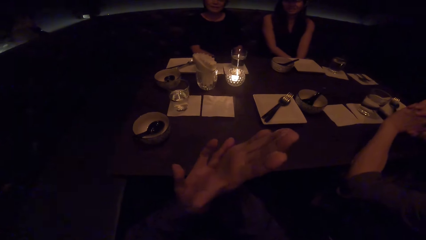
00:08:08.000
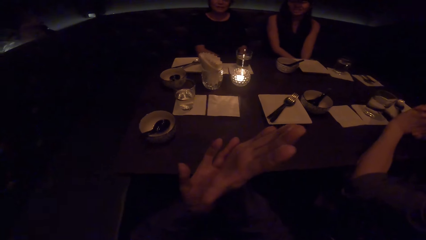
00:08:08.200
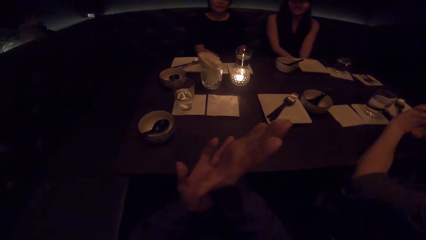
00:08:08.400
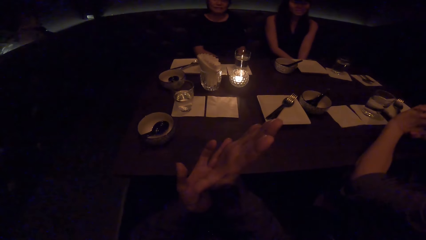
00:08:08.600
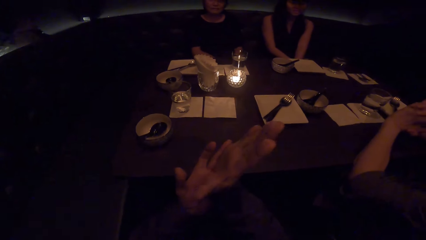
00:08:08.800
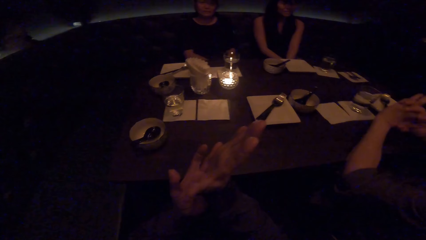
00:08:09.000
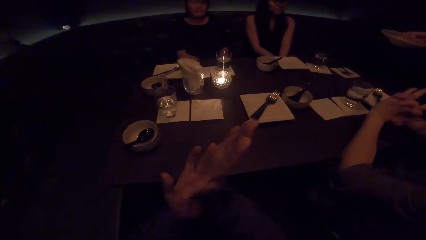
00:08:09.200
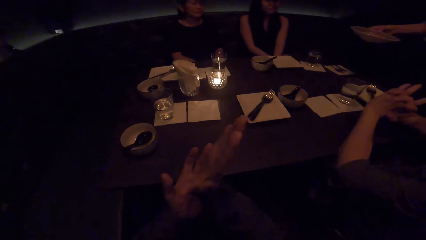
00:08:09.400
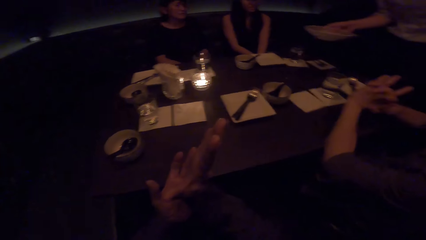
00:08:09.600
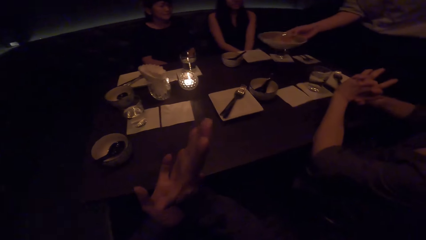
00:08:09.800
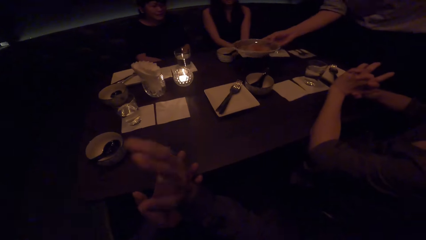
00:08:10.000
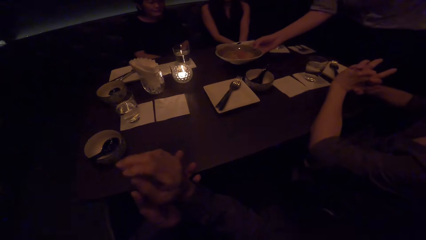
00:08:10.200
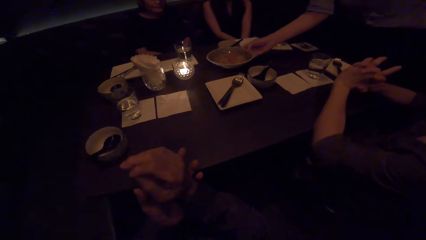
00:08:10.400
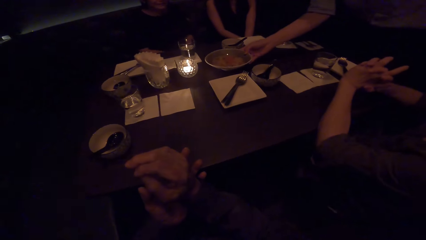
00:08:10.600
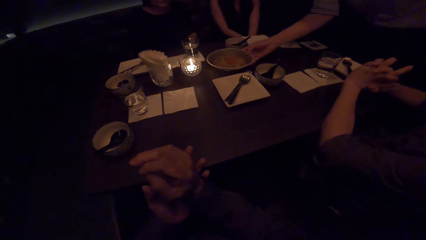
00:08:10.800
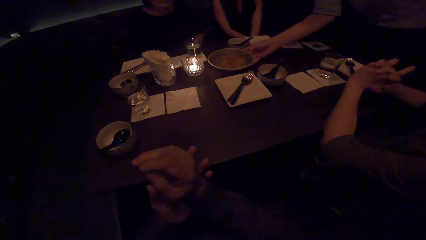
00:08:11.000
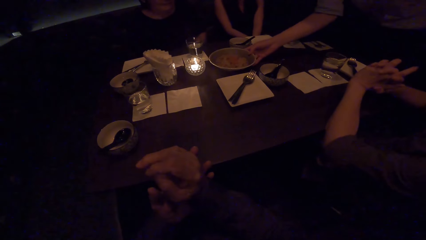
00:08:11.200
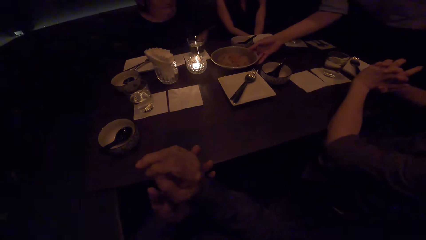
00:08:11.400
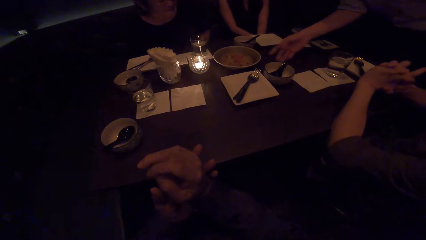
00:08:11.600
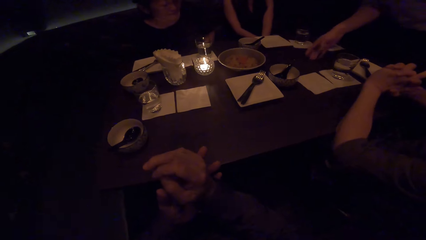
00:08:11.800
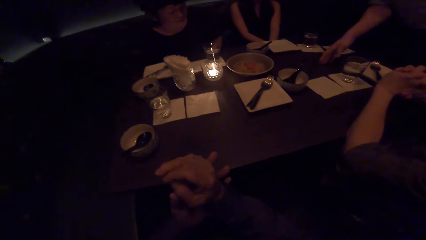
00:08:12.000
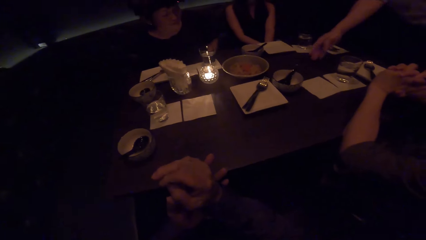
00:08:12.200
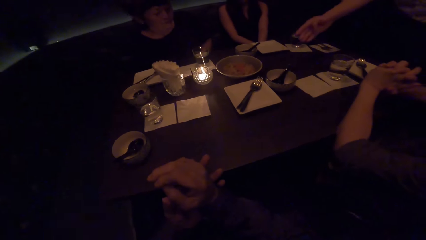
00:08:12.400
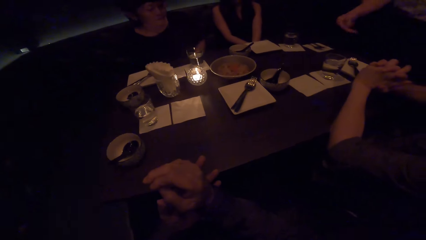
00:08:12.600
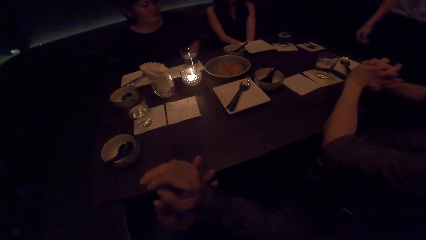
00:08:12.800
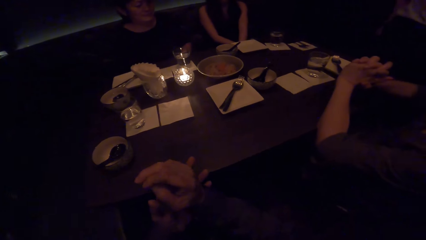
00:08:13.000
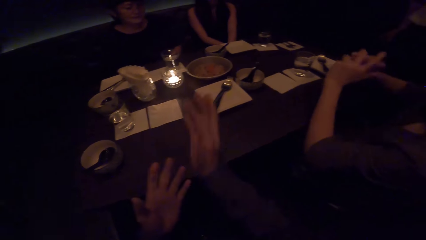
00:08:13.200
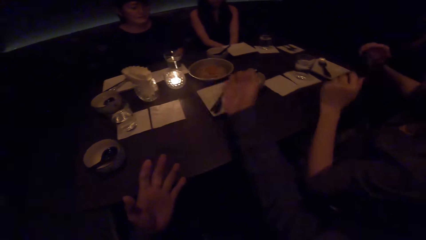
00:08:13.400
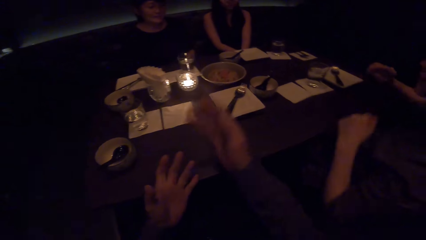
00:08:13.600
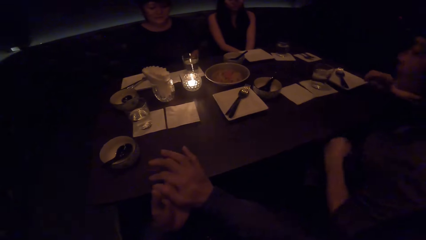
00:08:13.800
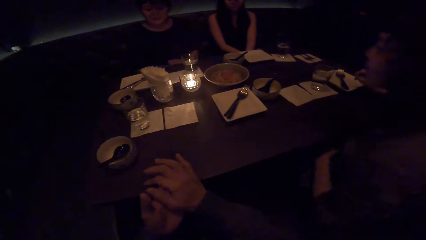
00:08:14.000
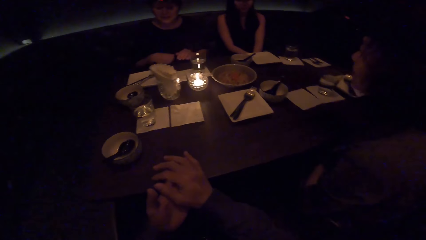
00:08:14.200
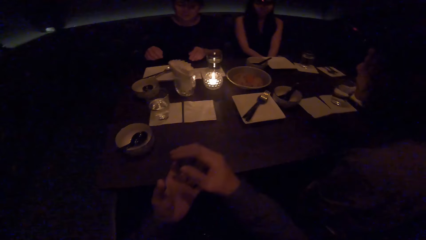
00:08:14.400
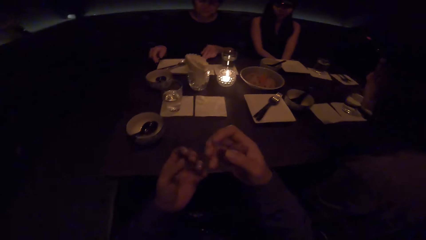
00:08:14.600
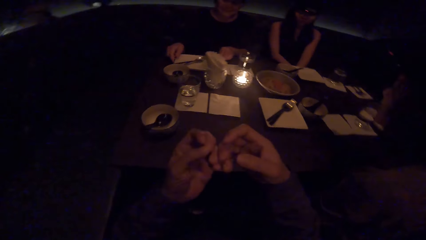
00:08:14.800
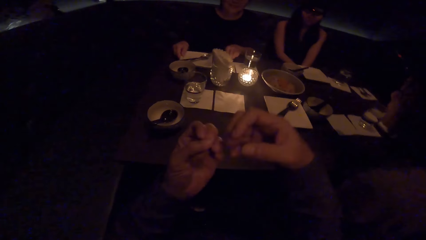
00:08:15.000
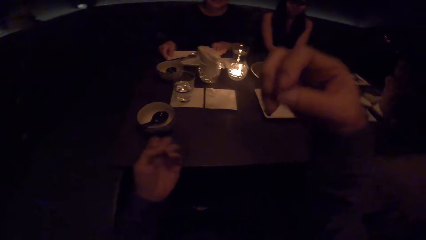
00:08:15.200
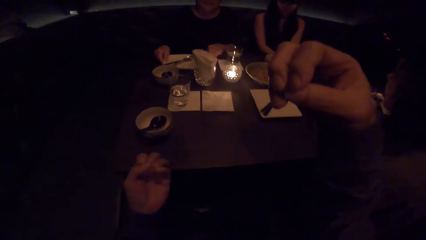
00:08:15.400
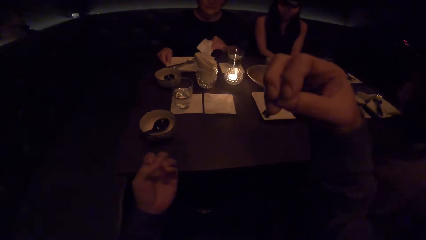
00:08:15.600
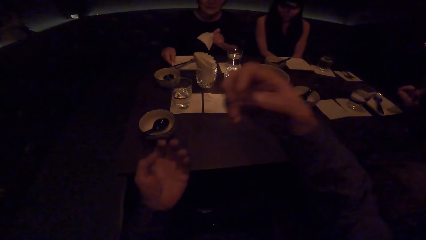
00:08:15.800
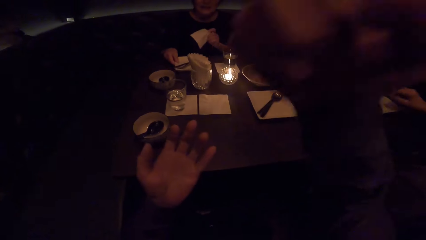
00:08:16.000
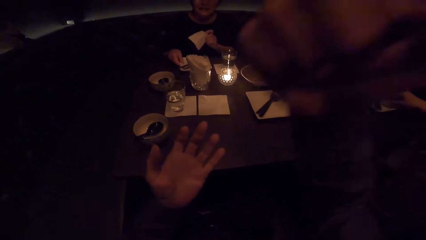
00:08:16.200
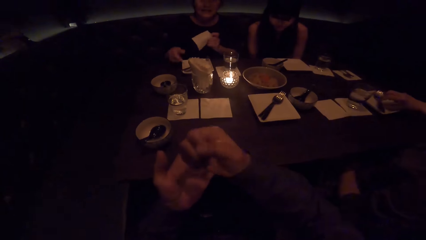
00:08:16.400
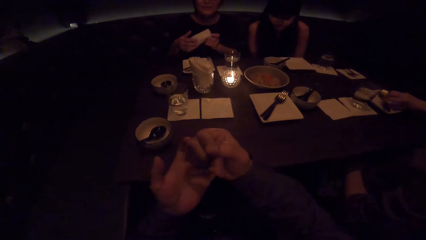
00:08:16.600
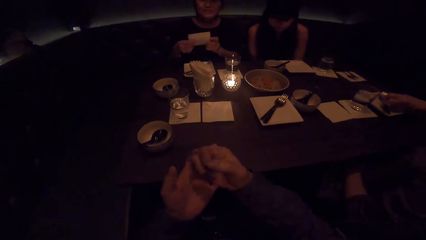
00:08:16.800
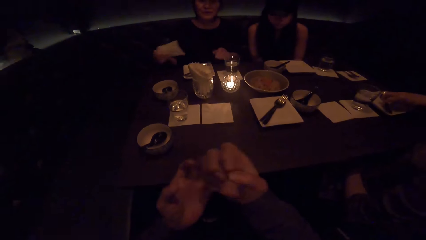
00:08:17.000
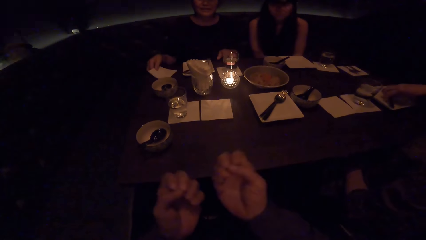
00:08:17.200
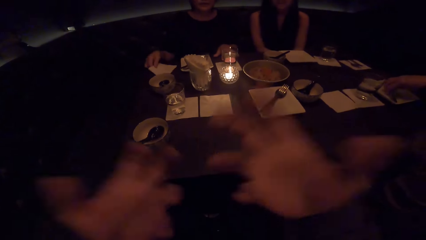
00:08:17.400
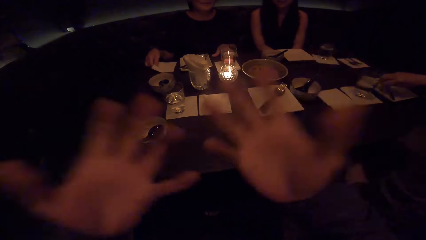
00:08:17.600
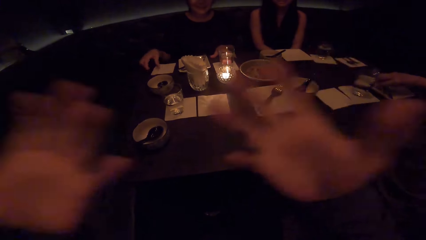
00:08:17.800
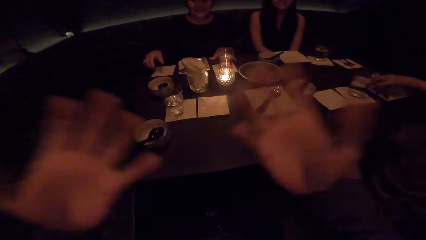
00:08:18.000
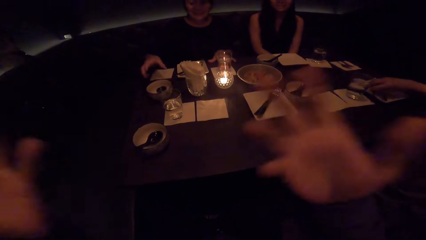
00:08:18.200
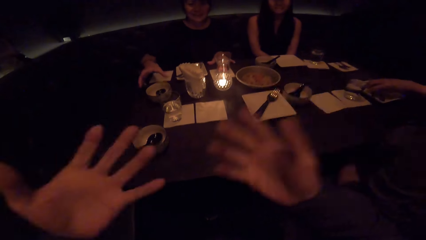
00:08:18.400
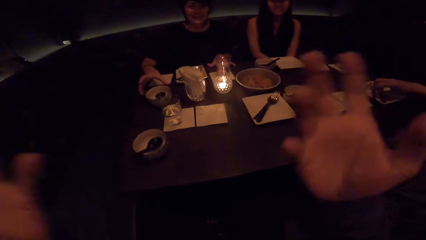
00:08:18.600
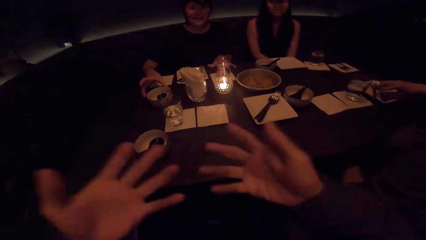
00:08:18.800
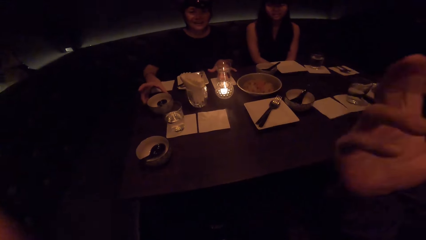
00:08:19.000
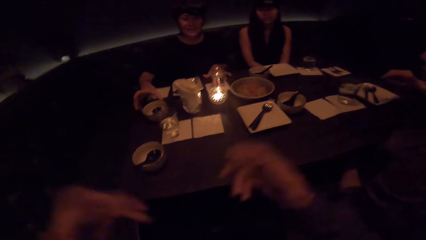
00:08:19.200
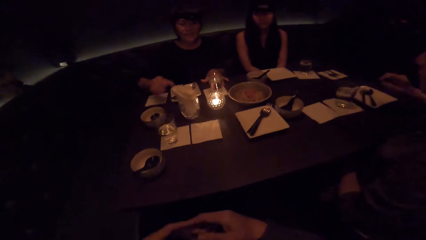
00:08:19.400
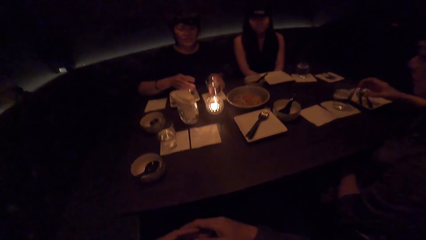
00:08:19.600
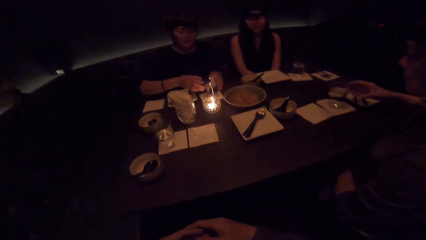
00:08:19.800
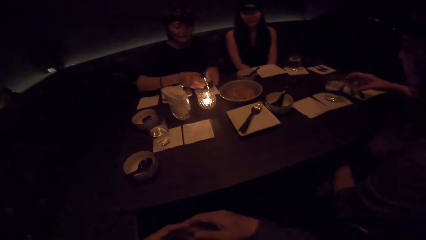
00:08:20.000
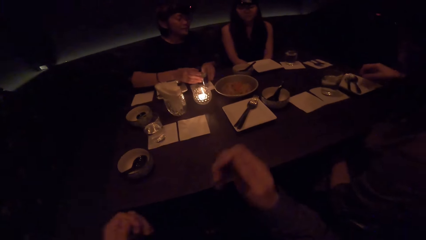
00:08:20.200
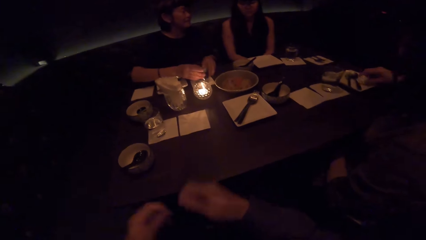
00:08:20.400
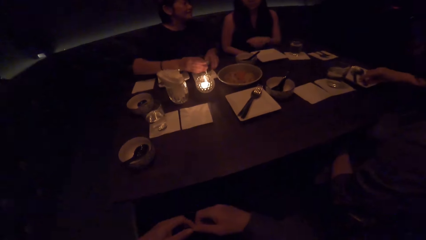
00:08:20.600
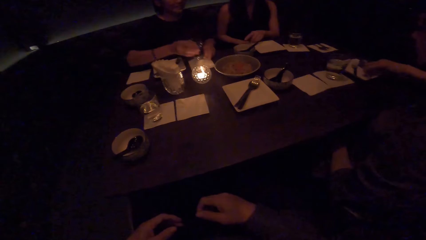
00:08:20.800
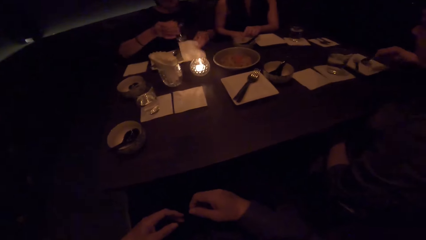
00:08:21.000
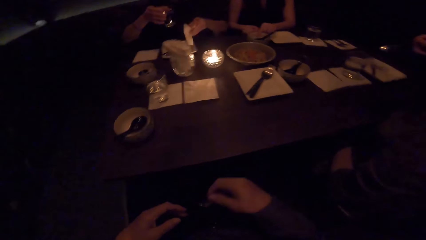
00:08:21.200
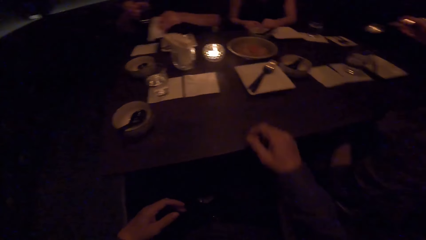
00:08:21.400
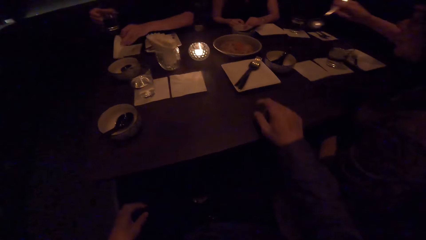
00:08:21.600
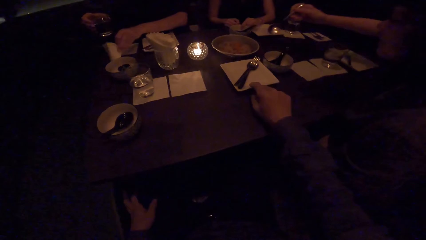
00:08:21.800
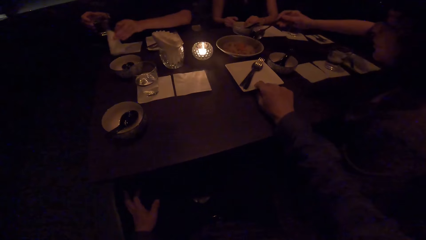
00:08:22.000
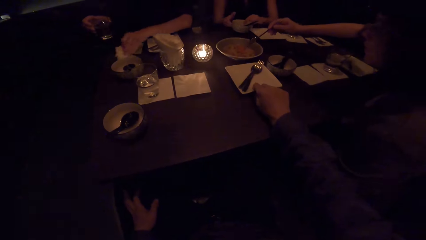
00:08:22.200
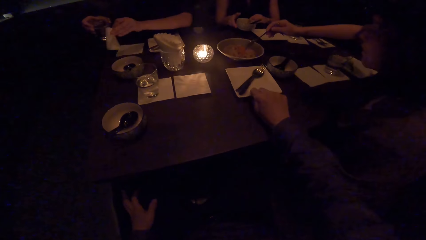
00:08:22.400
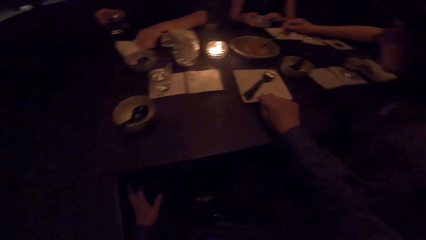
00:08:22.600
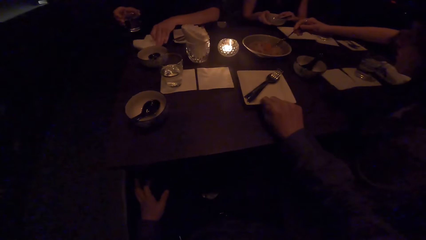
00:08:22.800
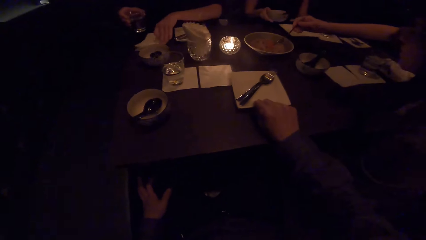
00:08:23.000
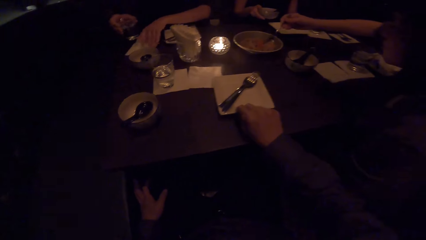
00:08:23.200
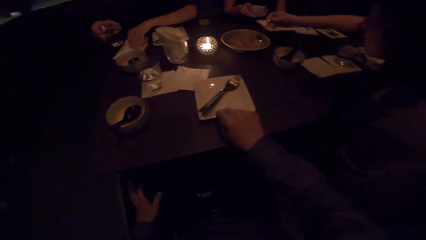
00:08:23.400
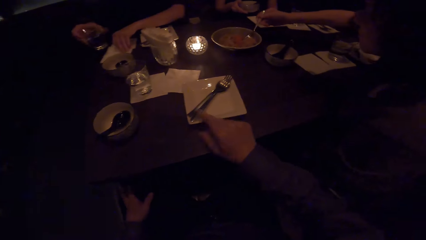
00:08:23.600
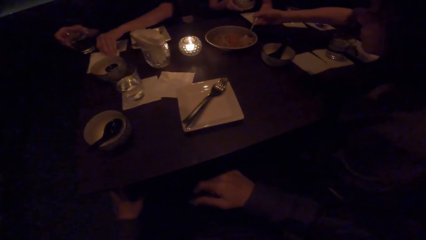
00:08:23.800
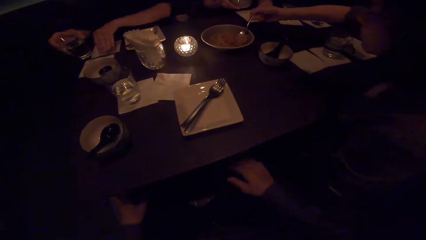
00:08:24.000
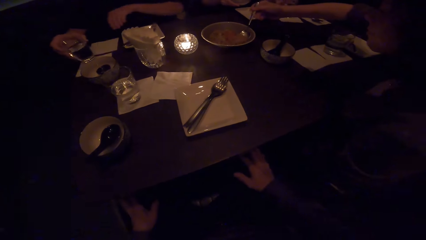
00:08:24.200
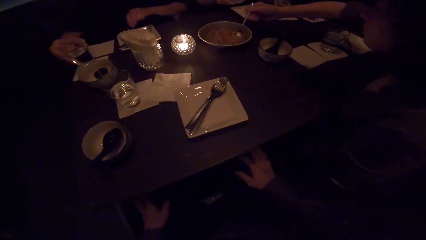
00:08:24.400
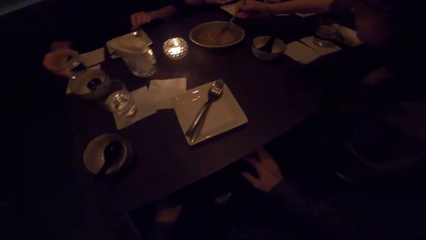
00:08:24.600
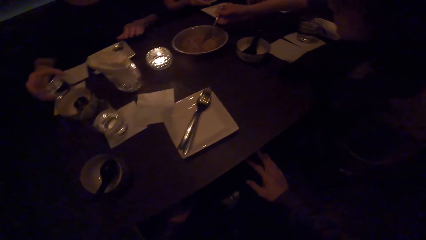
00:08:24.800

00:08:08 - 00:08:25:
A waiter drops a food tray on the table. The waiter walks from the table. The camera wearer gestures and converses, and lifts a hand. A lady picks up a serviette paper on the table and pushes a plate on the table. Another lady adjusts spoons in the plate on the table. The first lady drops the paper serviette on the table. The camera wearer moves hands. The other lady picks up a spoon from the plate on the table. The first lady lifts a glass and shifts the serviette paper and the glass on the table. The camera wearer pulls the plate on the table. The other lady scoops food from the tray on the table.
